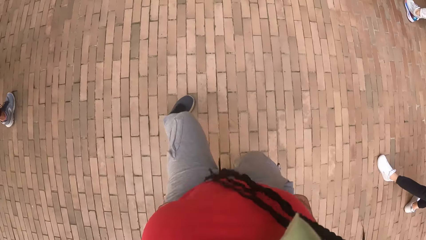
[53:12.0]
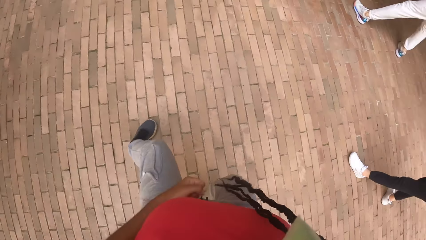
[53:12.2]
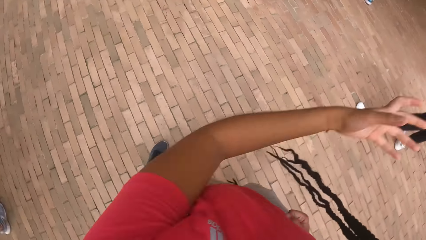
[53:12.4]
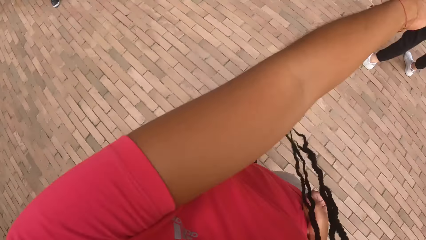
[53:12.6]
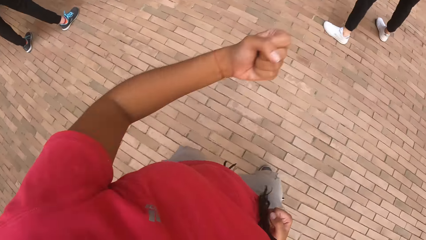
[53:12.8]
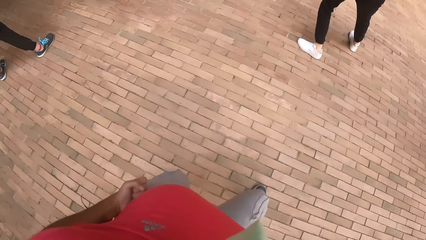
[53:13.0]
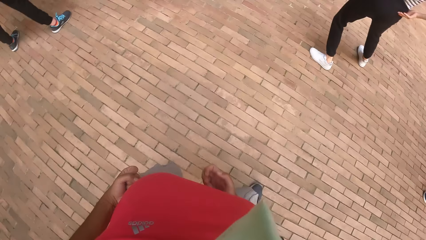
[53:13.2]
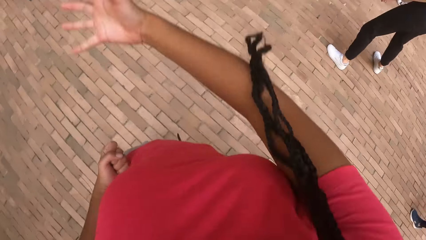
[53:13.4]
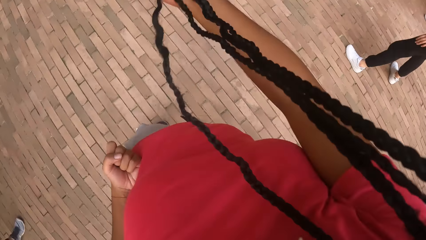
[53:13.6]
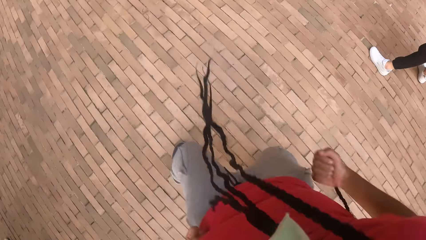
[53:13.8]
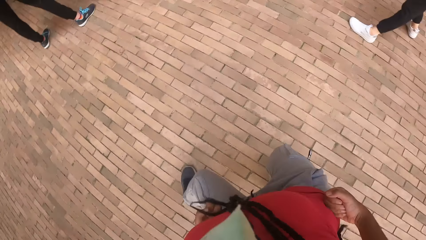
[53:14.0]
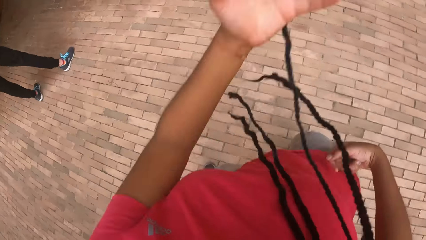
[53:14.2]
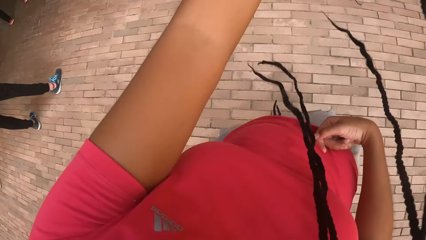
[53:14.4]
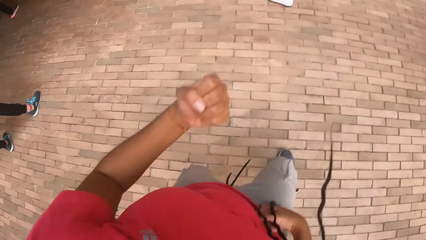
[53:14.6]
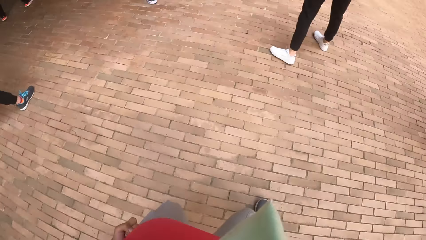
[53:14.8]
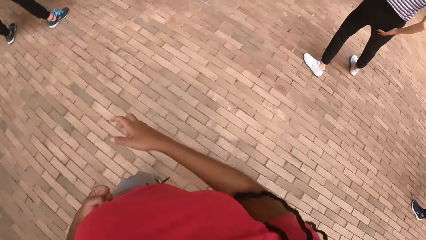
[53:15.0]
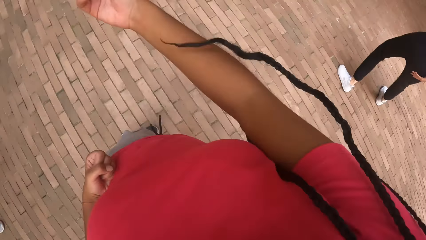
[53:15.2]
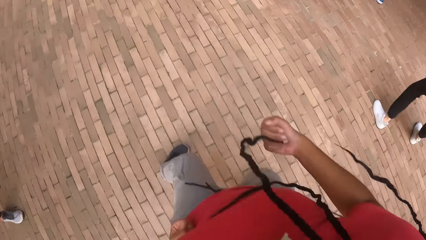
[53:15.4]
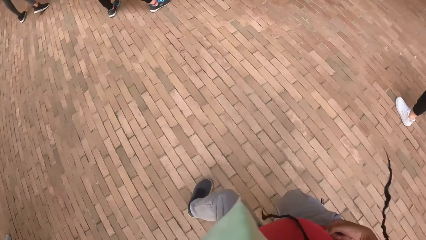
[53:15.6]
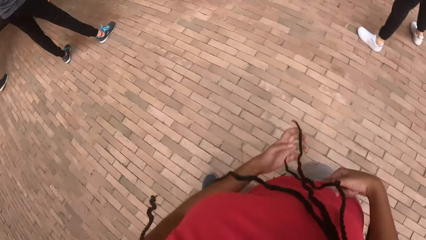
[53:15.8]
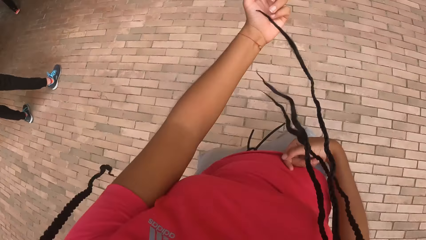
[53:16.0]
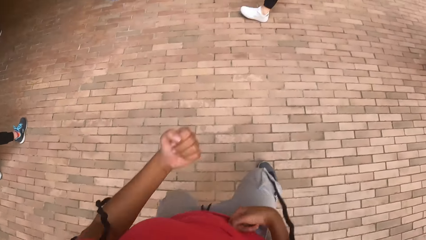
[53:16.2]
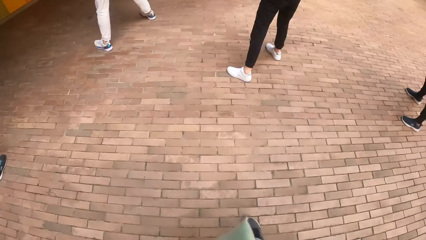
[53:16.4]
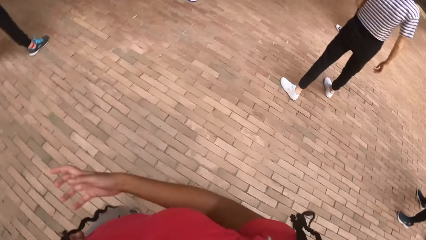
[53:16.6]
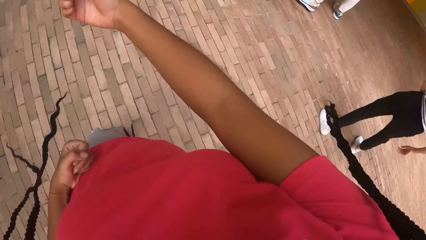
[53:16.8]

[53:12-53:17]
The camera wearer dances in another style.

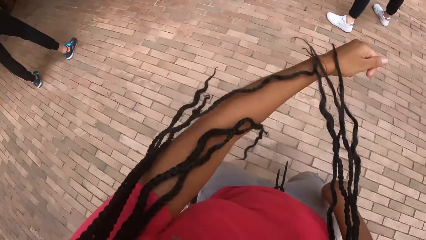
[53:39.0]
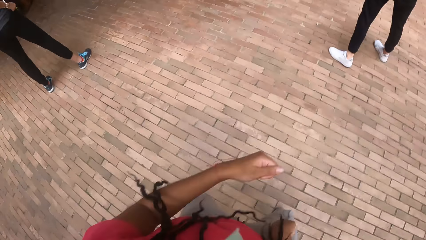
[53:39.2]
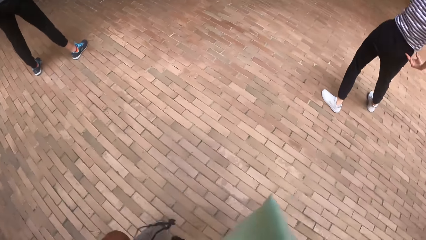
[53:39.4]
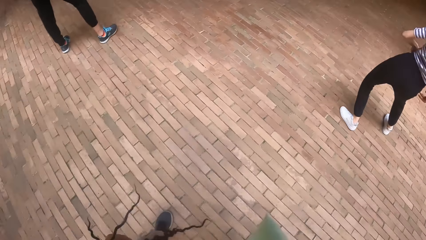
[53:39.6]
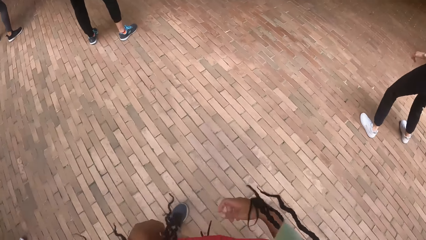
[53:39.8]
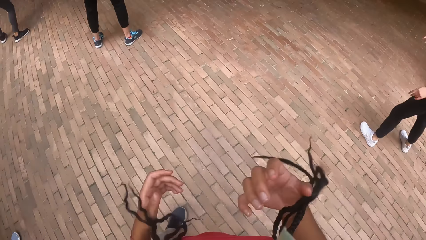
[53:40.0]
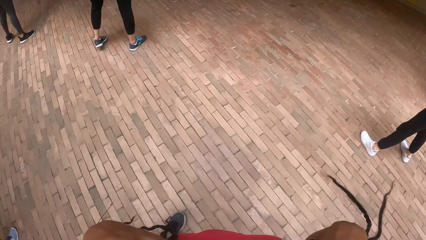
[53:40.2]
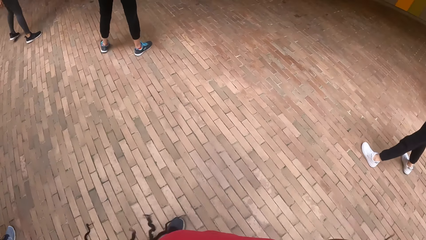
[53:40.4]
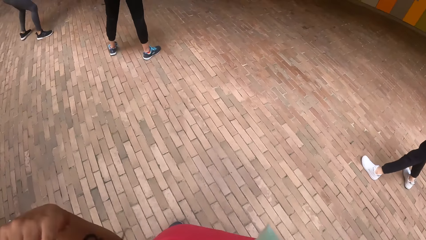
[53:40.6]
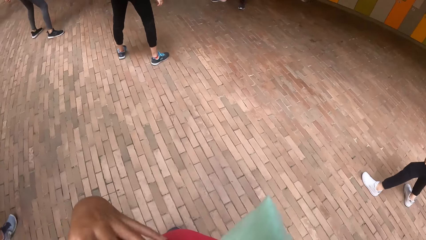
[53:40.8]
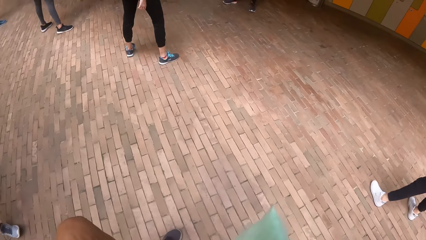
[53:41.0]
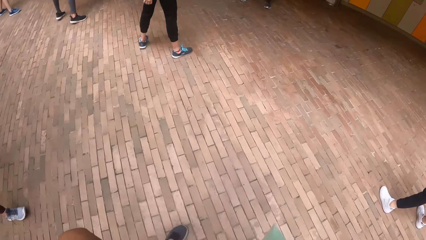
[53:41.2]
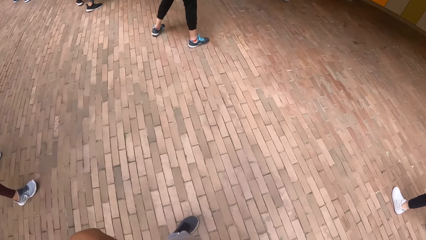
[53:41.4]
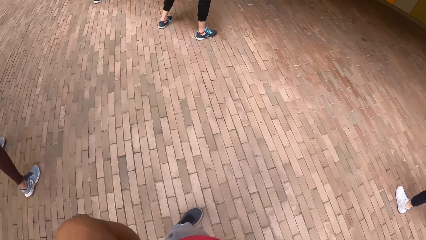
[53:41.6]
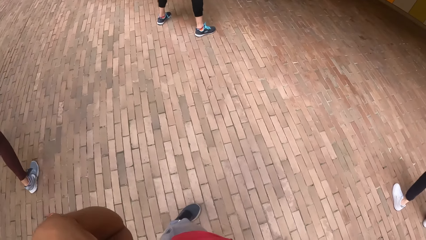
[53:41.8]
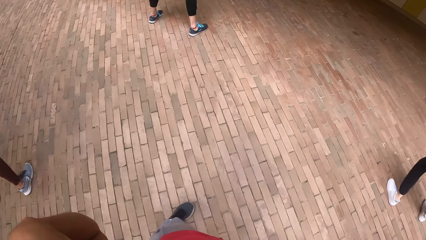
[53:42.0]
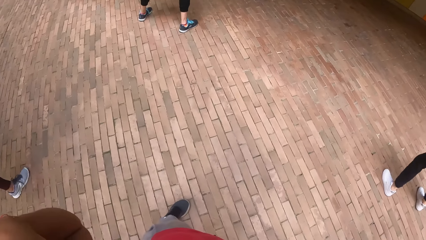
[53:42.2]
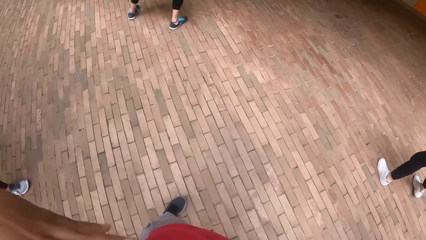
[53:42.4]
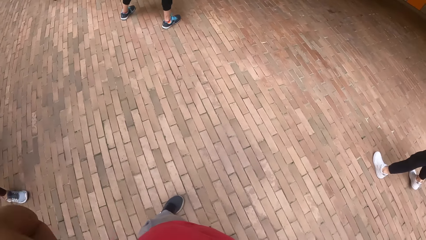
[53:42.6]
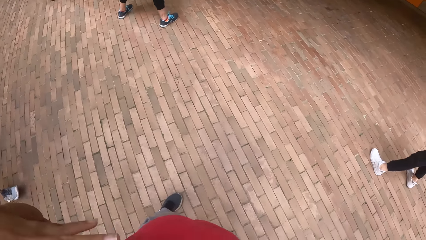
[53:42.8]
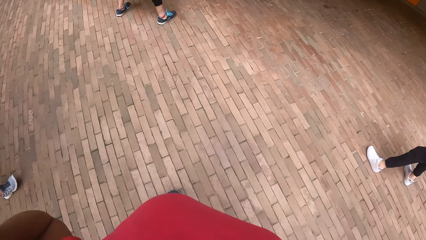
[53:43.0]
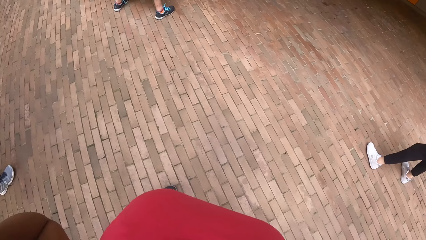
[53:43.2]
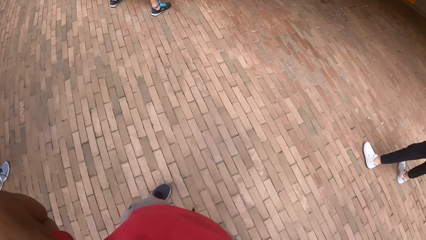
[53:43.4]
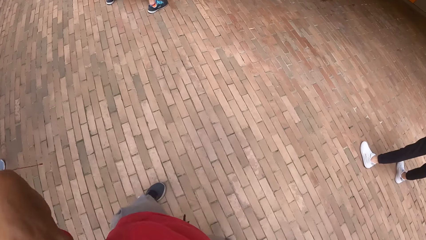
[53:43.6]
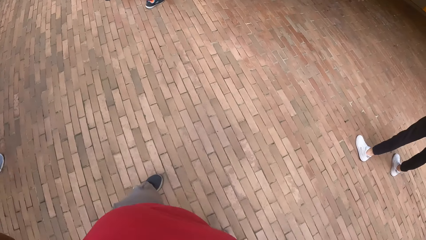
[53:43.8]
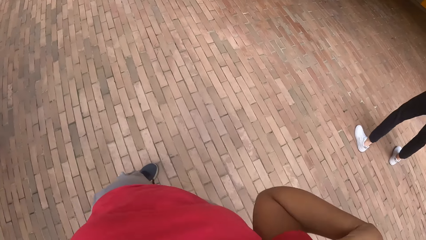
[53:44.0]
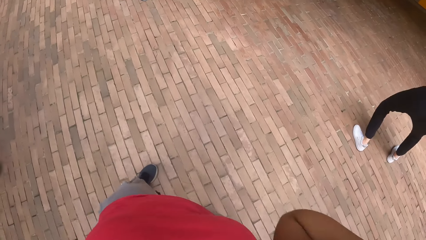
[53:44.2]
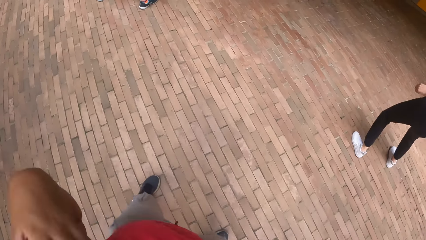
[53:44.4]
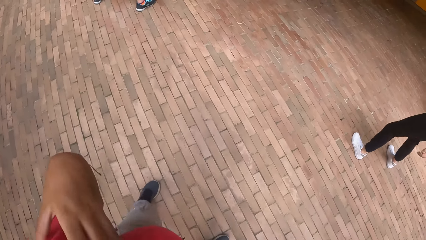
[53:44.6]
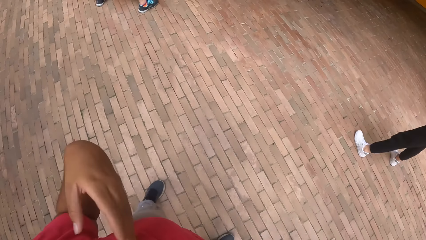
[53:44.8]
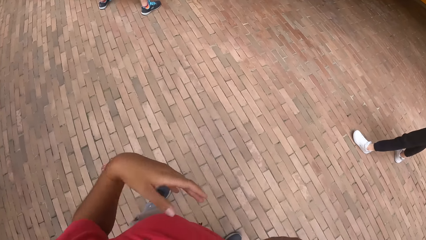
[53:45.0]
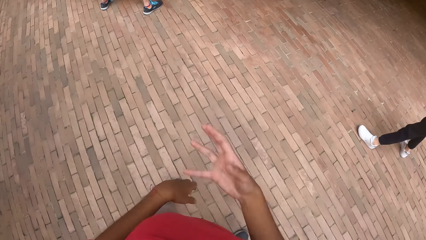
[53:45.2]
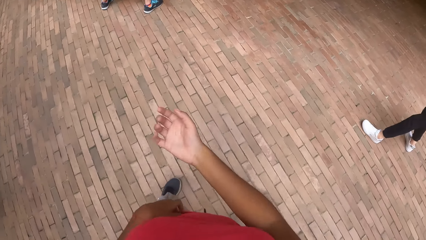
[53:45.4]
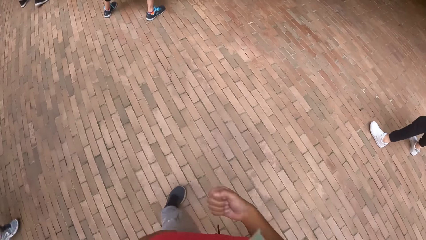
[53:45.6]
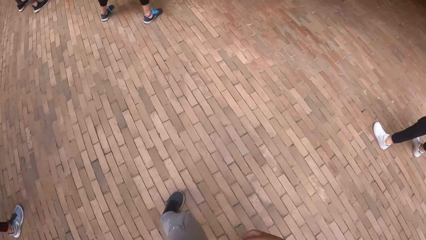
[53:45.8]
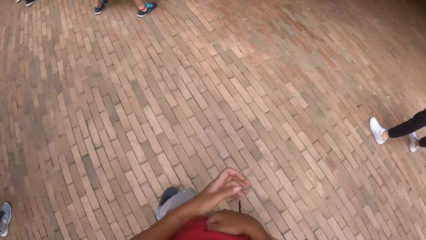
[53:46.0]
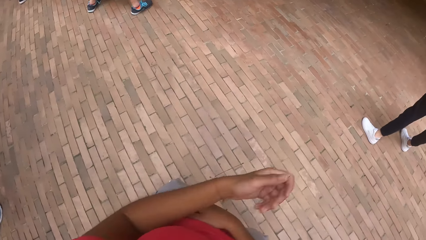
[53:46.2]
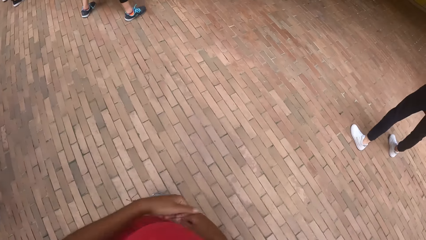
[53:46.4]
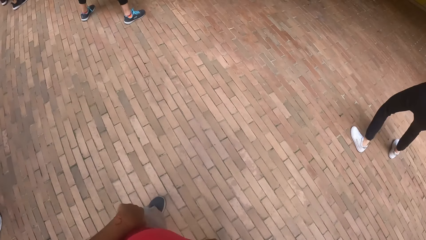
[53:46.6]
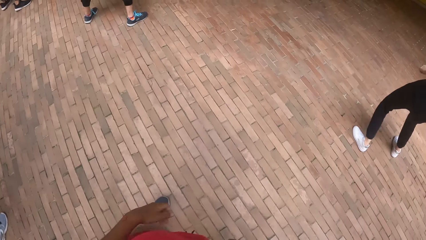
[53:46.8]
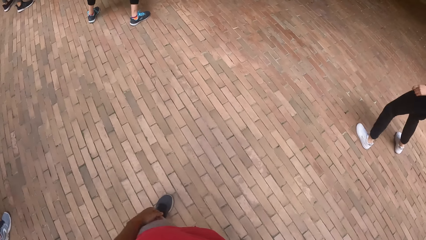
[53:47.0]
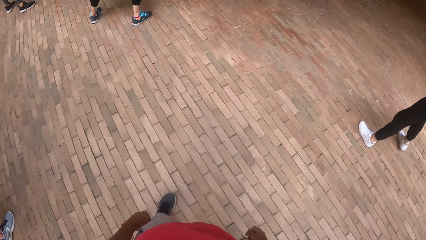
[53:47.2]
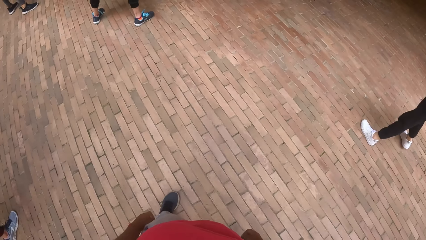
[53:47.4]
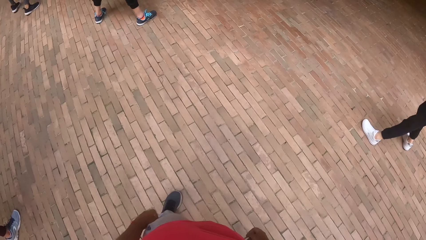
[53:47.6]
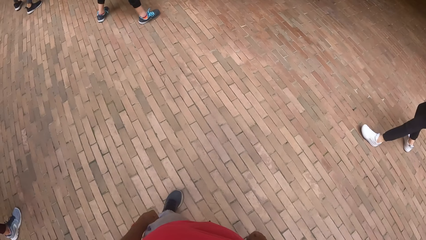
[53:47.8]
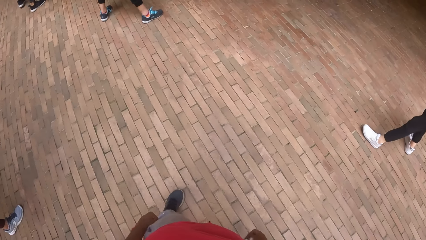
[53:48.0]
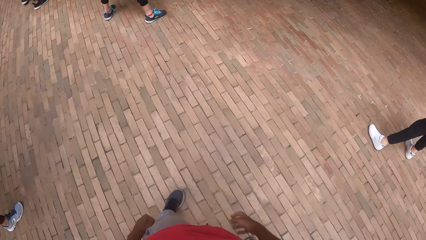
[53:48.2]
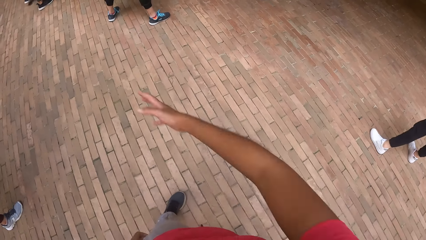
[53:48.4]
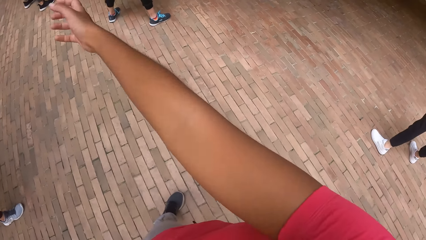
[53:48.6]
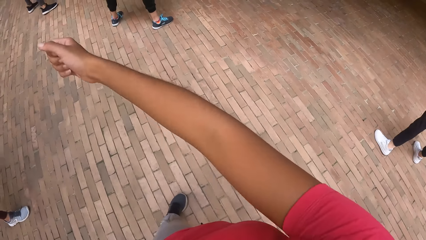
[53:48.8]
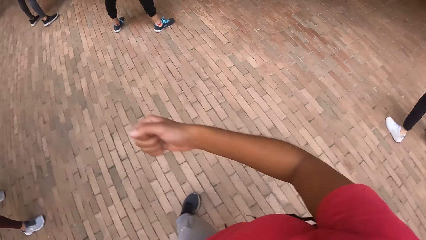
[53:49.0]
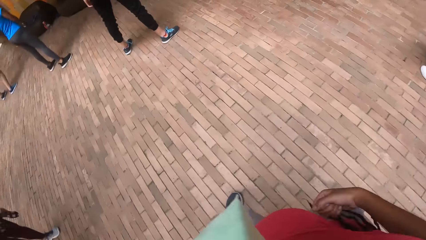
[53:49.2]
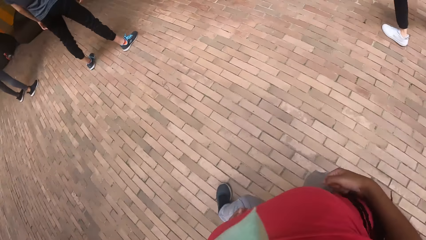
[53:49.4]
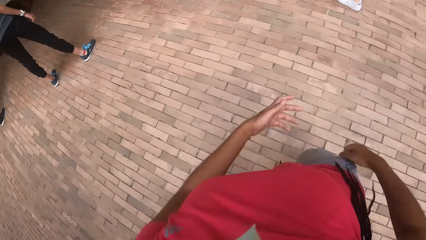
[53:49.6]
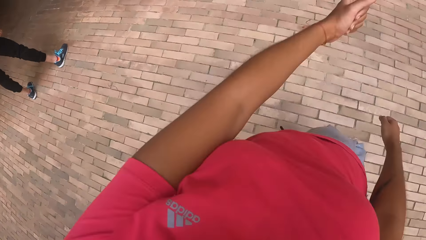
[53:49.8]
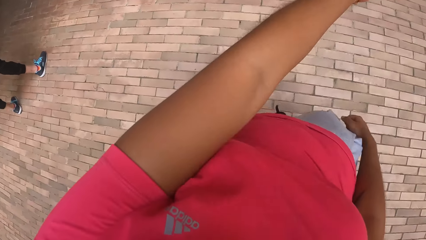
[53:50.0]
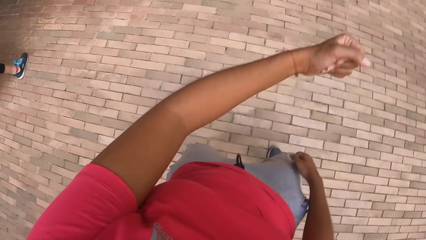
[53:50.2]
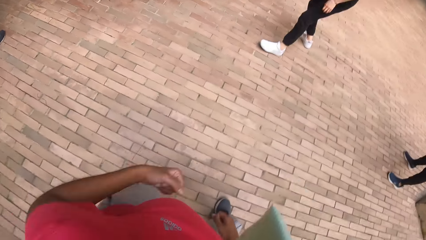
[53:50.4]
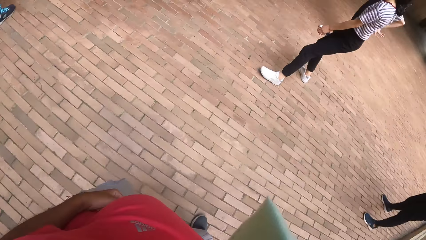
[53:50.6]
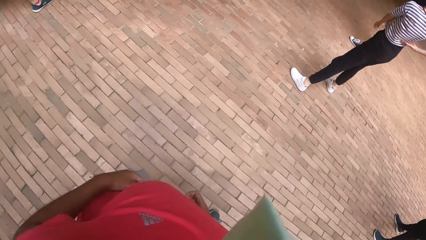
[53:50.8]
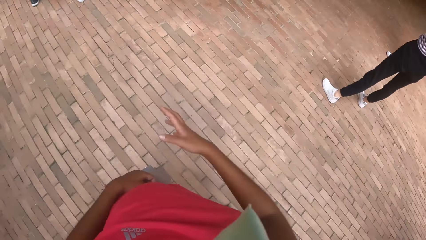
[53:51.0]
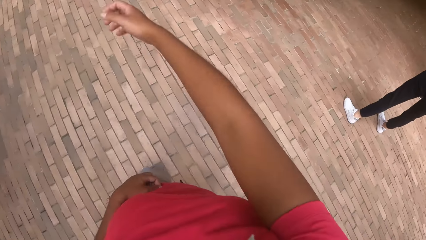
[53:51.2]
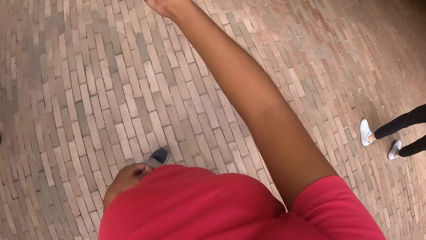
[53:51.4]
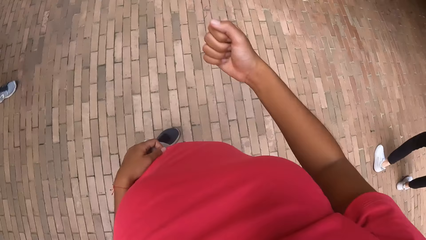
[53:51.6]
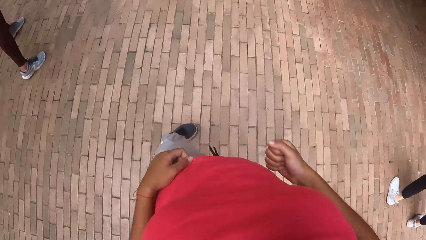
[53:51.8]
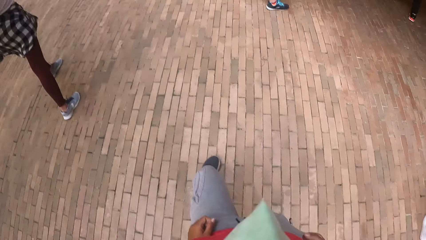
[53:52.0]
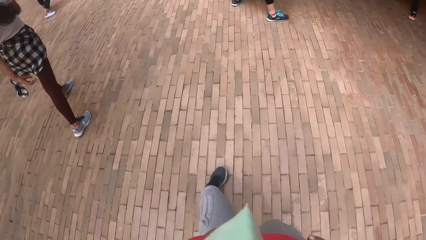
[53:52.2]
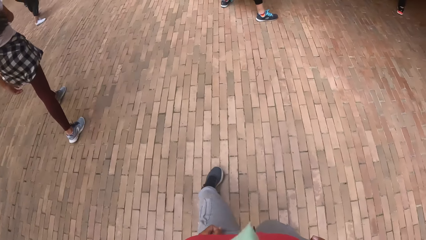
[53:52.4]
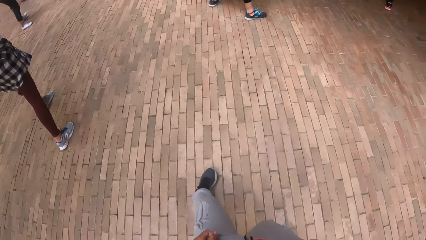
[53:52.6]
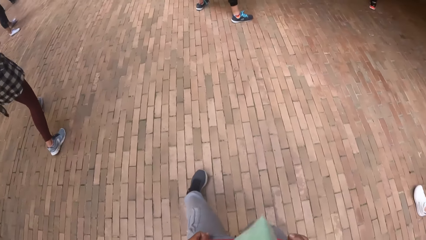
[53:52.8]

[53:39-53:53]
The camera wearer lifts her hands. She dances. She moves her hands.
